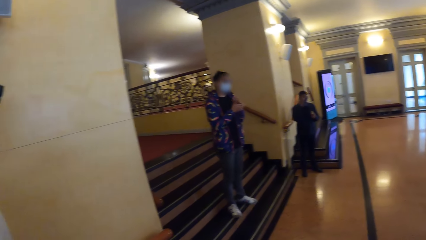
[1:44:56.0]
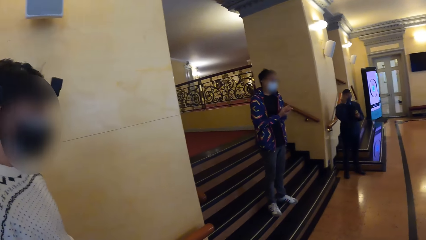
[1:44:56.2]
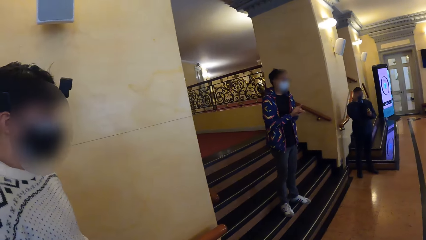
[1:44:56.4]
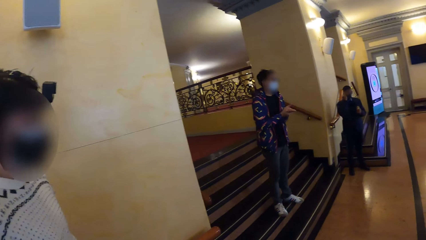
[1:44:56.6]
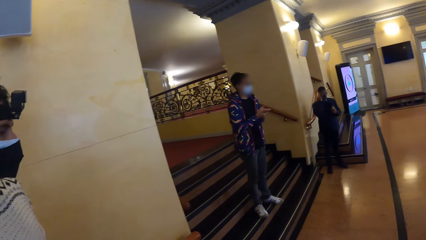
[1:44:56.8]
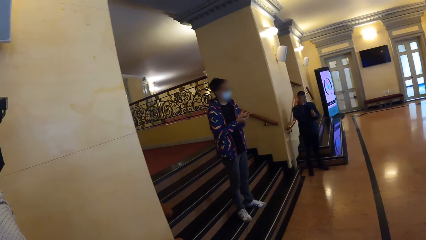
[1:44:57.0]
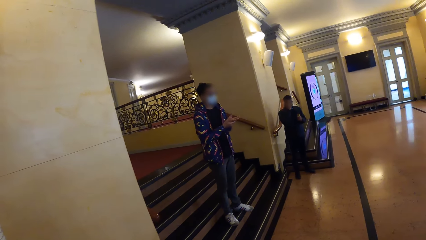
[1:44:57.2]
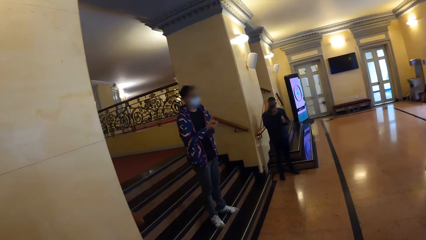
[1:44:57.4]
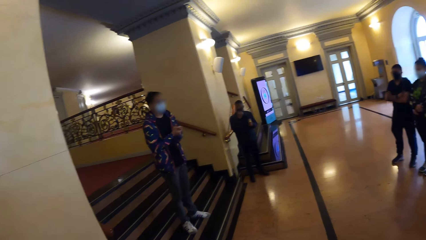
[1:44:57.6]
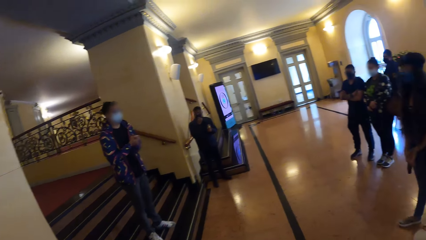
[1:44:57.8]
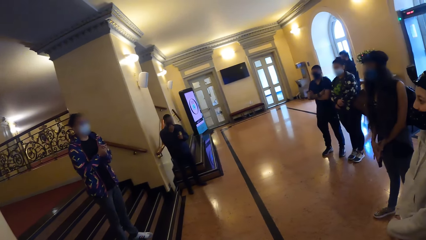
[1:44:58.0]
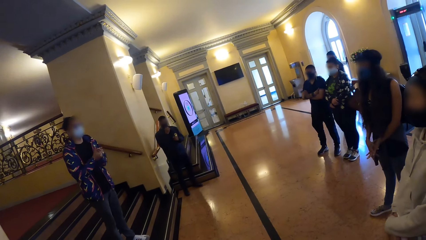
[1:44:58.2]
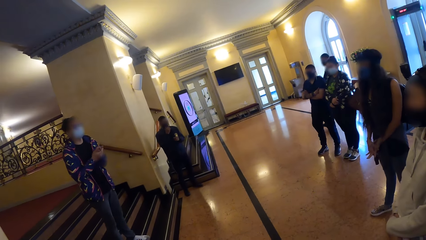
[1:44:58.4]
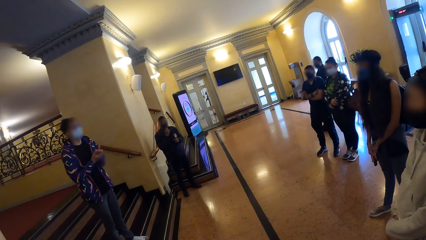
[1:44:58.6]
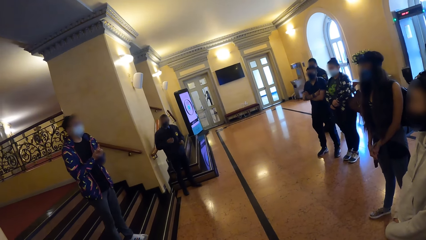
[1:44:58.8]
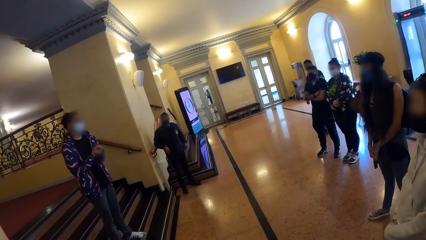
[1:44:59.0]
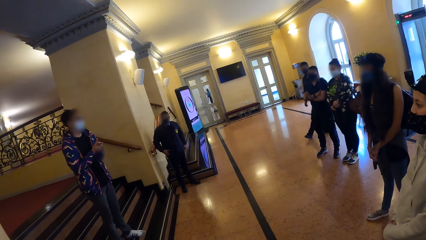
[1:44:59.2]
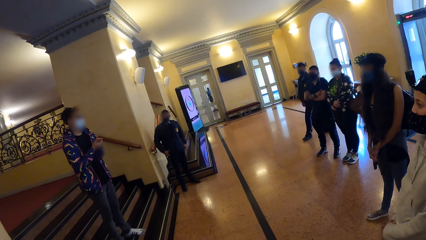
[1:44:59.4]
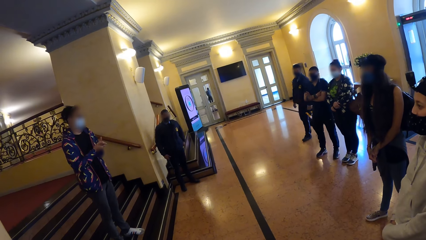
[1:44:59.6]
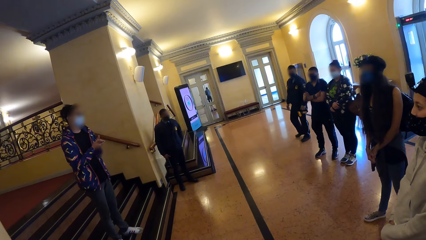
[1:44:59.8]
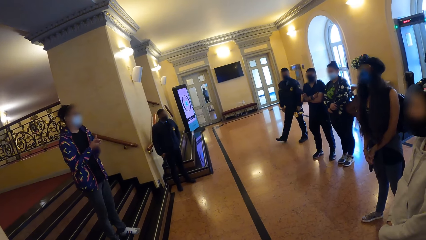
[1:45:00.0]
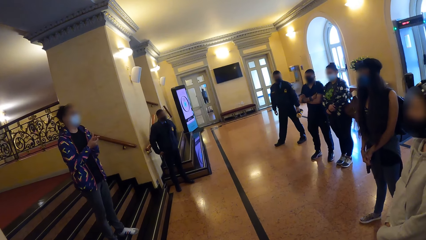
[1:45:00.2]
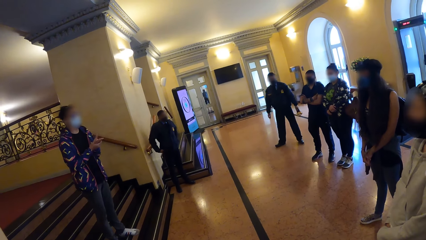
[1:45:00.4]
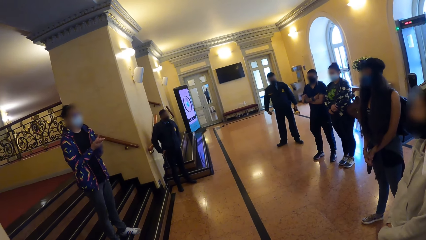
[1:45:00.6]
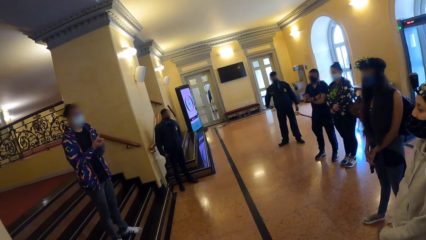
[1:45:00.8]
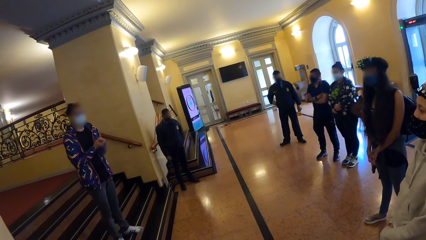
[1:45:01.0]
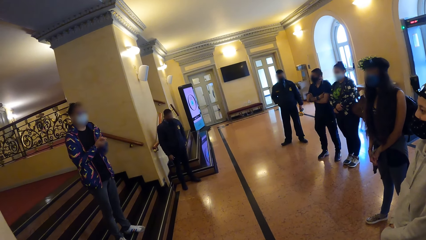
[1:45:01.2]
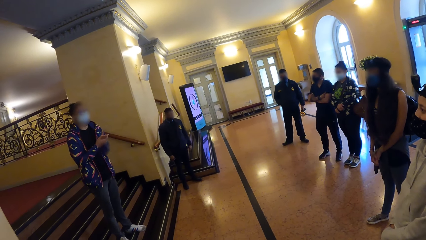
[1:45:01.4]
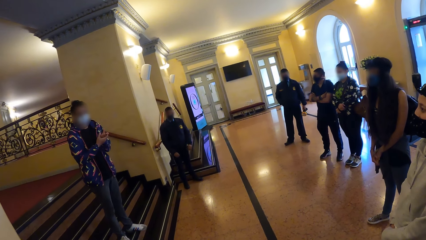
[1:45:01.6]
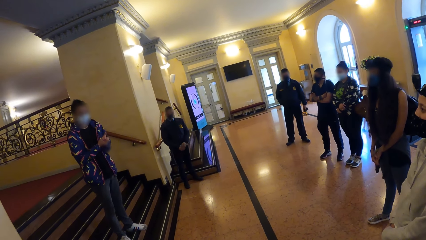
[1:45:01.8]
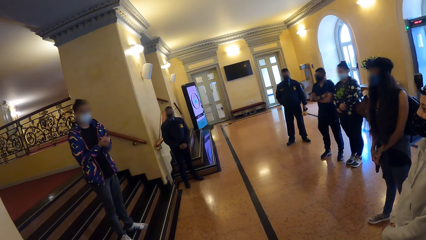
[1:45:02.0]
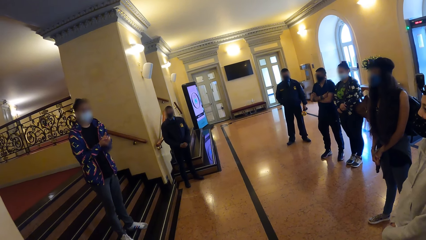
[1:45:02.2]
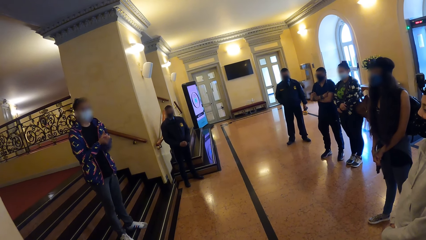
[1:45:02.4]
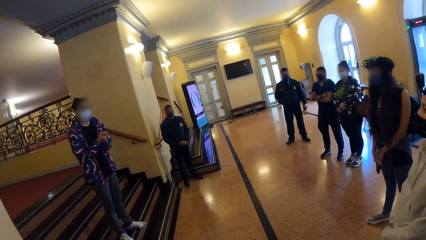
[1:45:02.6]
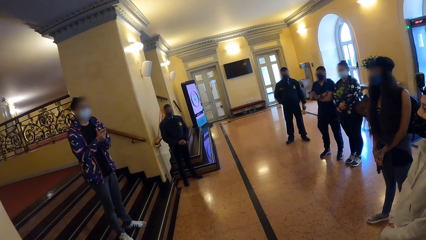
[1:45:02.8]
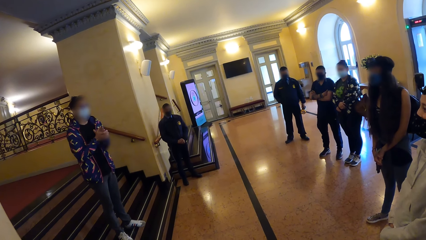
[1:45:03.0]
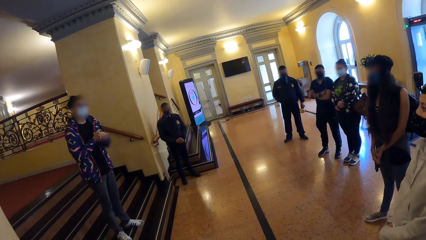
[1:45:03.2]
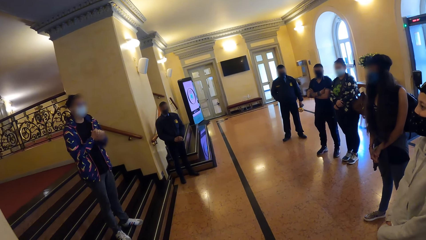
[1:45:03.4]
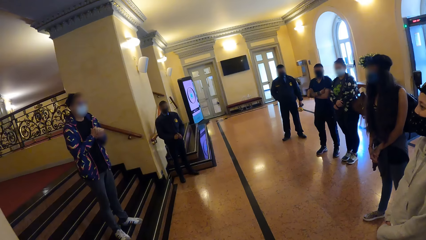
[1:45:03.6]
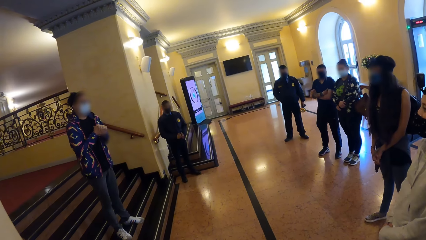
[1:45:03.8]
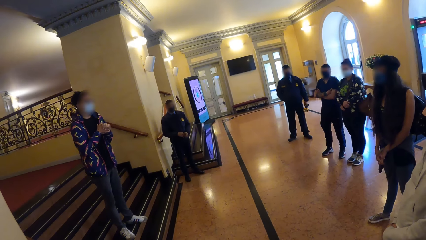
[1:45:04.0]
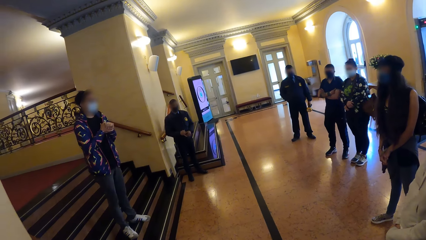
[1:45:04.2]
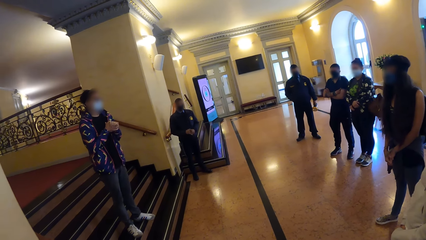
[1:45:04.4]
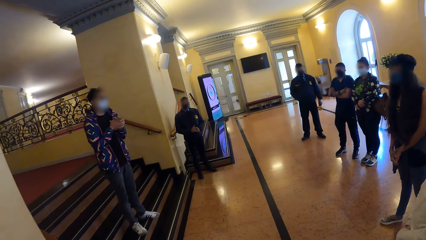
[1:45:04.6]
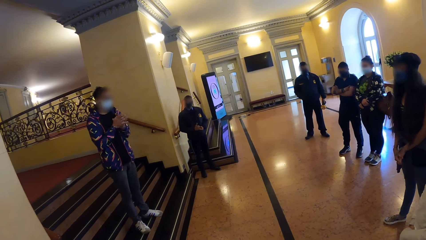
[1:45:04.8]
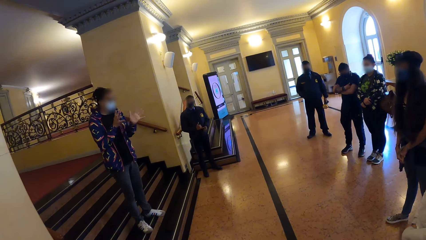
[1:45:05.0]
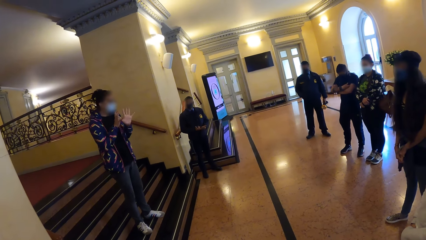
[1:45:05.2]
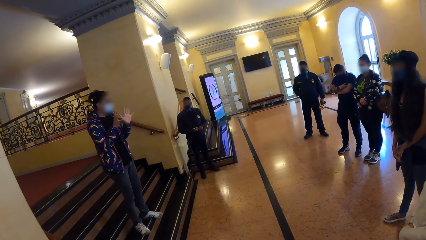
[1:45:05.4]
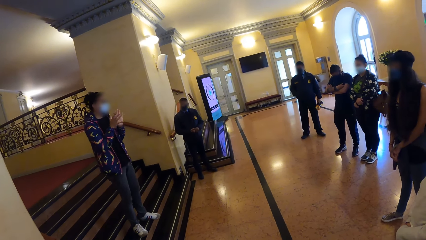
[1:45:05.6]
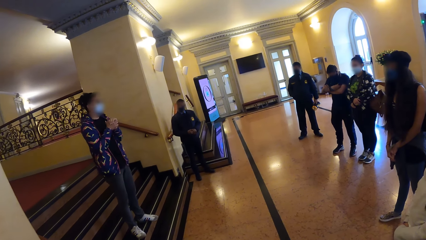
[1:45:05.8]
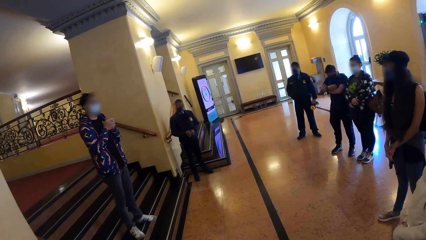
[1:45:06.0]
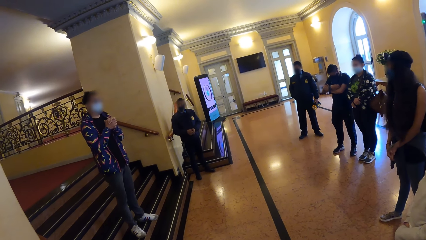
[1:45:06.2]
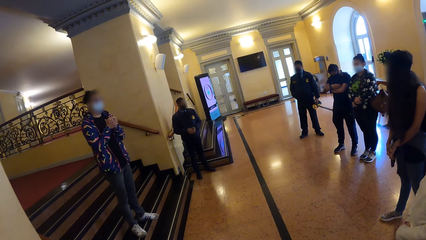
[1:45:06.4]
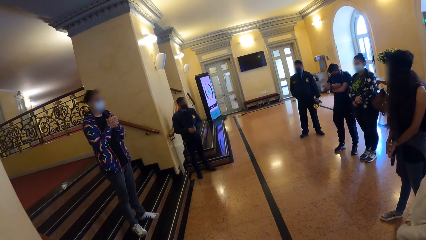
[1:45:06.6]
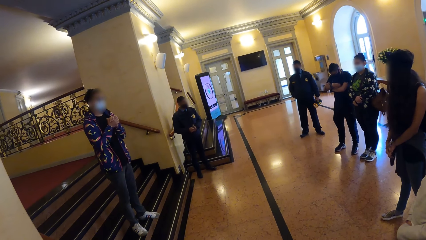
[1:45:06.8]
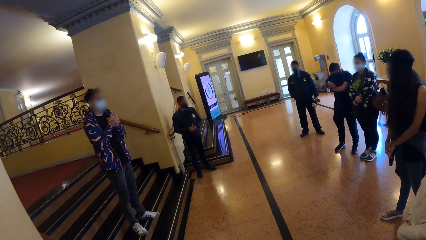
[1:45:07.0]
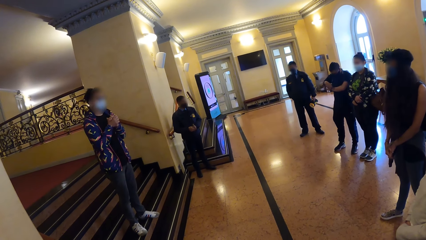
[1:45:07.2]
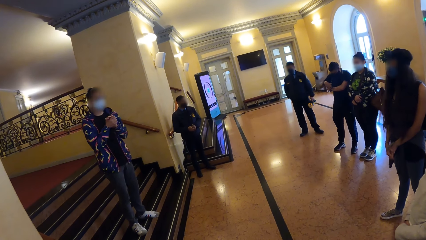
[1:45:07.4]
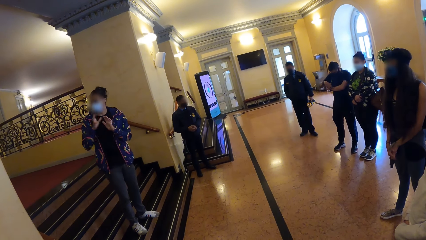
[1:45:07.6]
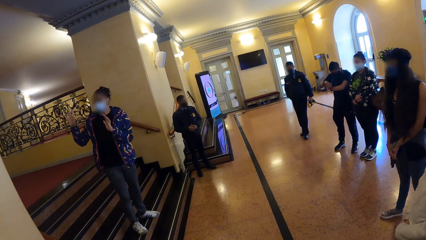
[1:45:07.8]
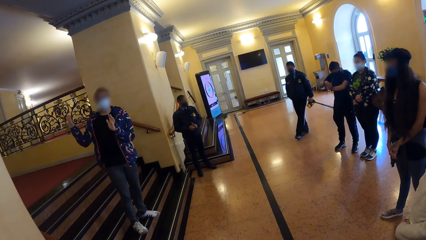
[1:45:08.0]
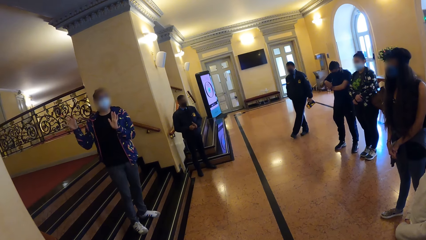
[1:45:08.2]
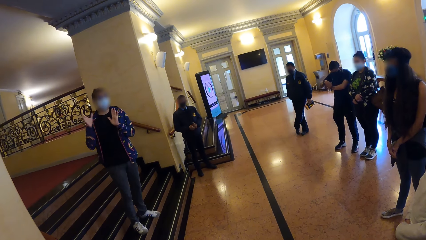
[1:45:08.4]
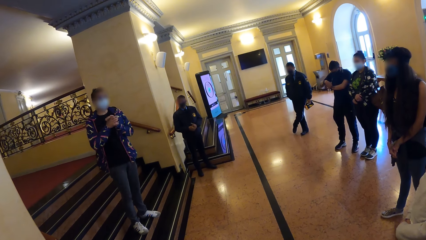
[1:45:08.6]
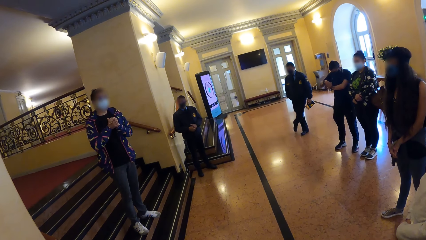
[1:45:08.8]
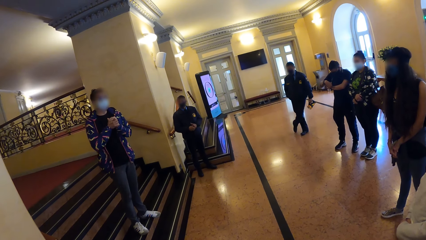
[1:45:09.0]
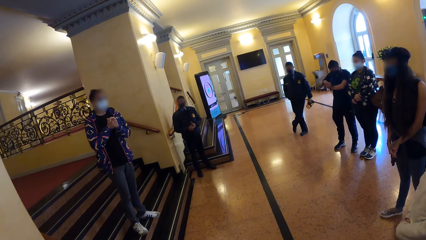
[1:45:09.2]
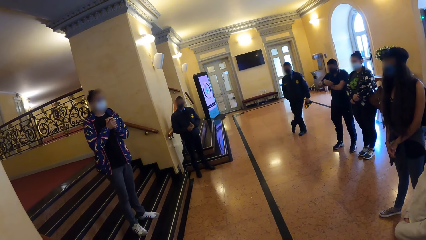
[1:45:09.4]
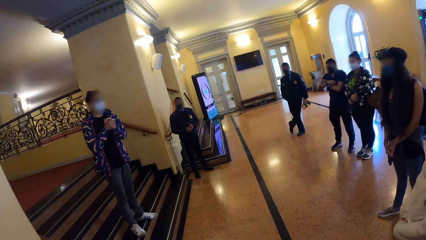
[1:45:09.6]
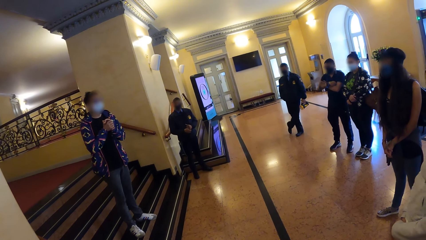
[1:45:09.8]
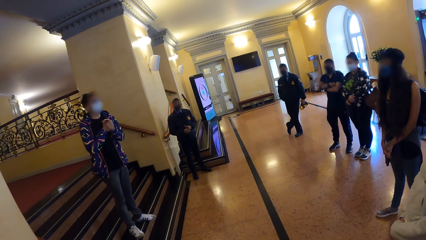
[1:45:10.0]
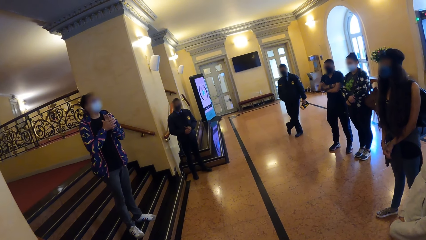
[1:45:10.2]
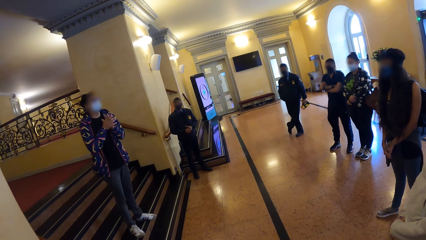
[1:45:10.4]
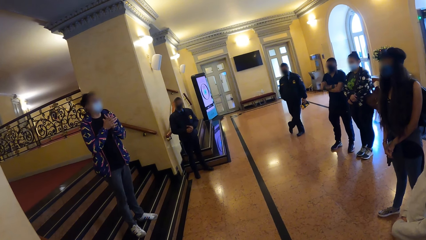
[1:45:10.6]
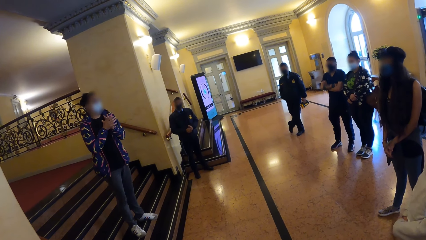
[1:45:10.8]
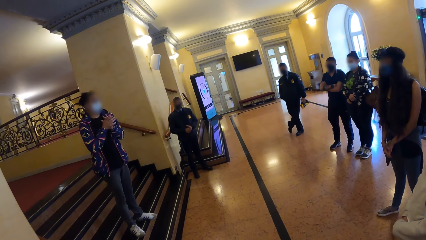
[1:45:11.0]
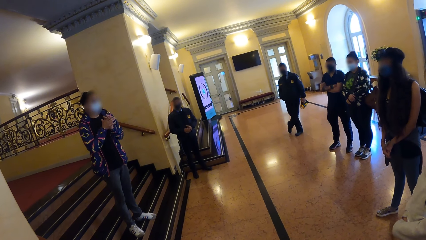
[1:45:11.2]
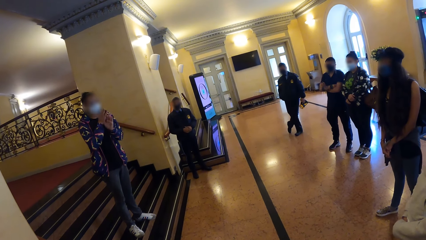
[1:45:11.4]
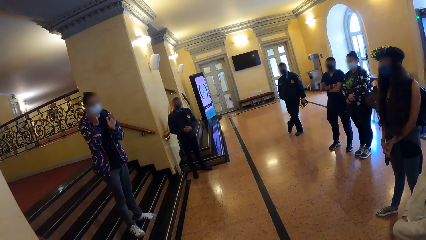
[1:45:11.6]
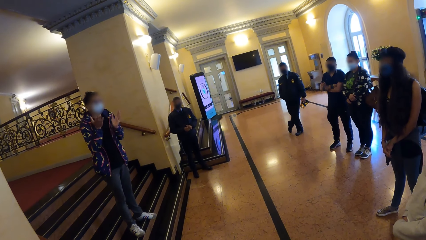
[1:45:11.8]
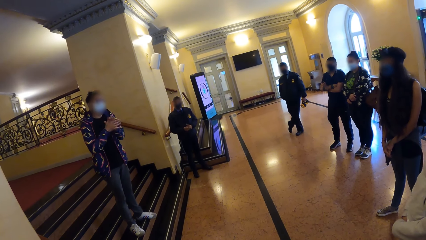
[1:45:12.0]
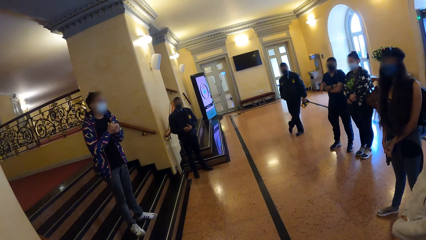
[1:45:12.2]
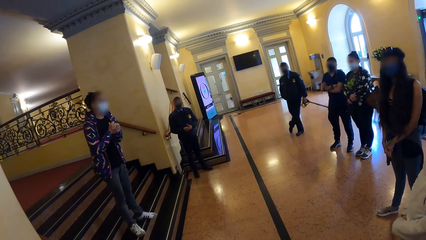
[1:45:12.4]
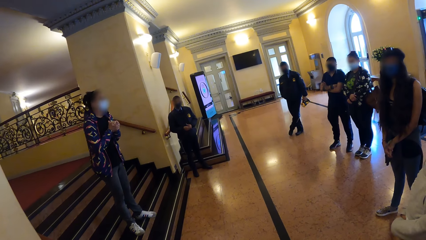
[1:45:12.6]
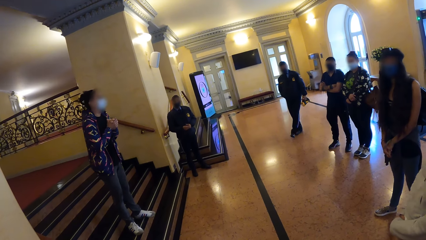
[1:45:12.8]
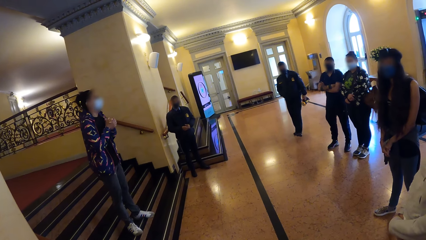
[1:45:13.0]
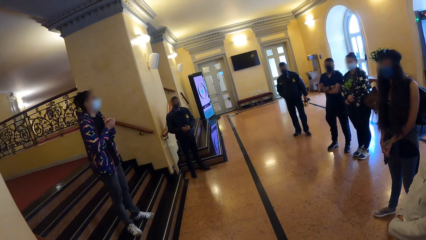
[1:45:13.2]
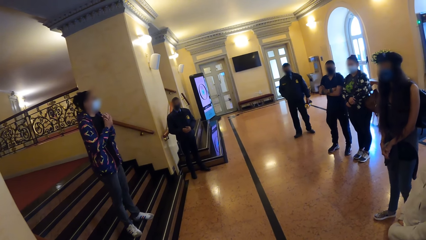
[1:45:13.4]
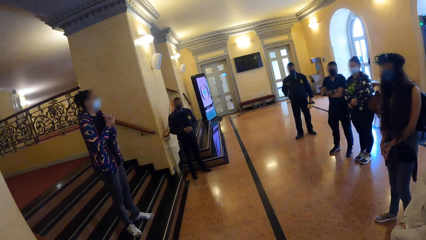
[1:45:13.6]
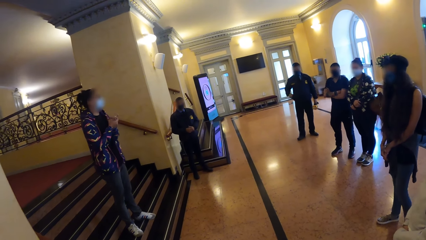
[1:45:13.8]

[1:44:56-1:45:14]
The camera wearer looks around. A person gestures. The person looks at the camera wearer and gestures.
